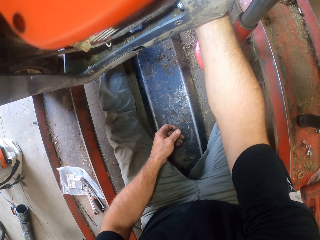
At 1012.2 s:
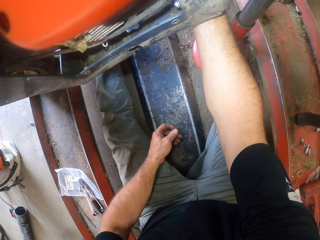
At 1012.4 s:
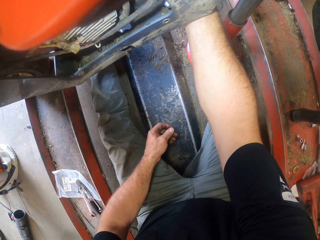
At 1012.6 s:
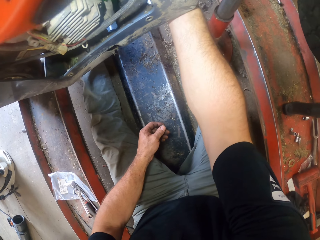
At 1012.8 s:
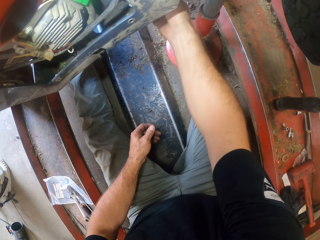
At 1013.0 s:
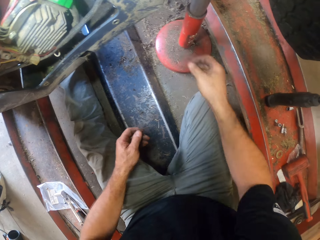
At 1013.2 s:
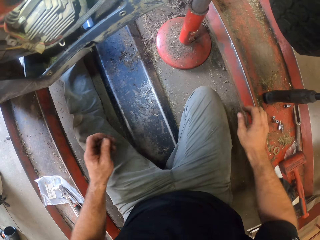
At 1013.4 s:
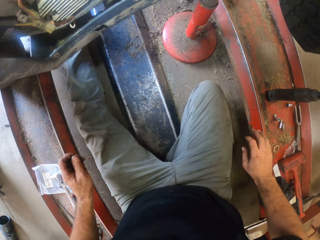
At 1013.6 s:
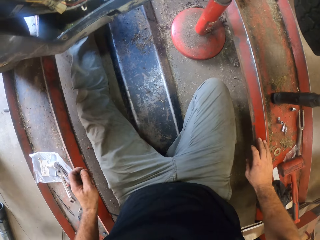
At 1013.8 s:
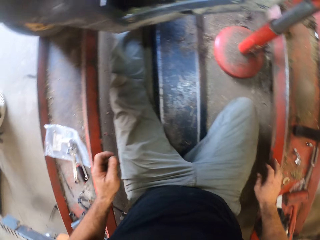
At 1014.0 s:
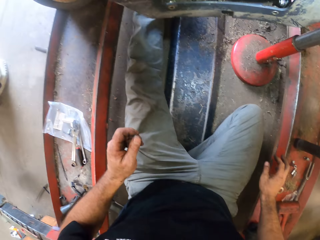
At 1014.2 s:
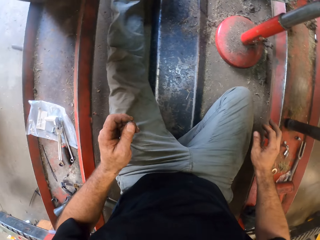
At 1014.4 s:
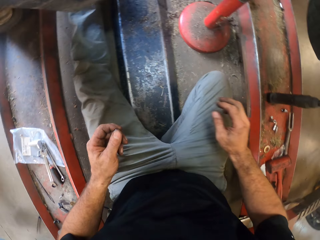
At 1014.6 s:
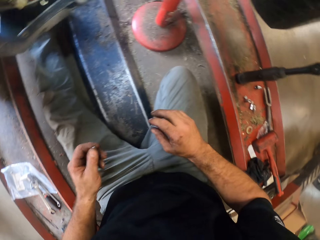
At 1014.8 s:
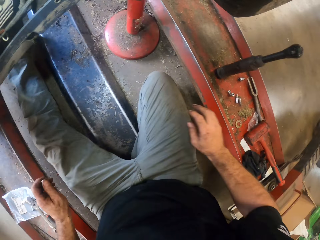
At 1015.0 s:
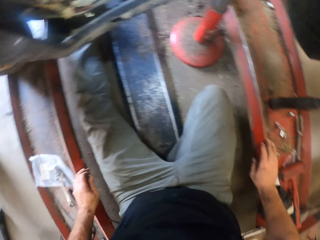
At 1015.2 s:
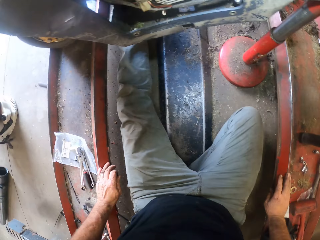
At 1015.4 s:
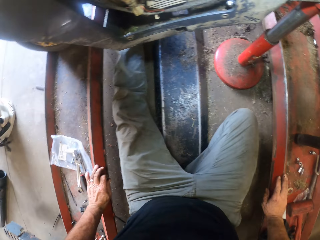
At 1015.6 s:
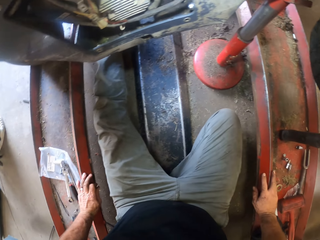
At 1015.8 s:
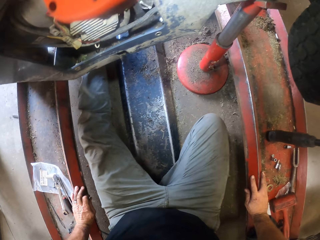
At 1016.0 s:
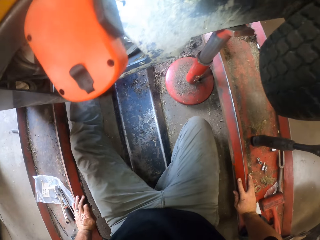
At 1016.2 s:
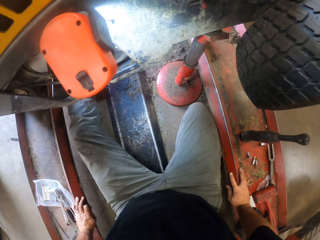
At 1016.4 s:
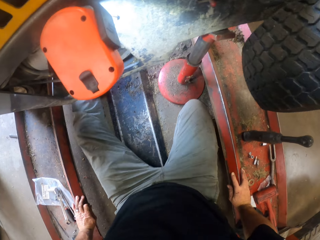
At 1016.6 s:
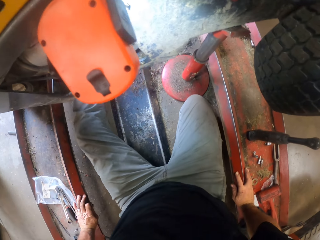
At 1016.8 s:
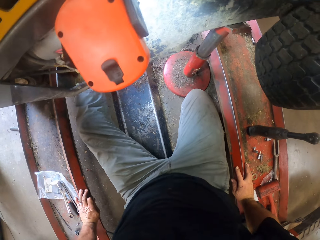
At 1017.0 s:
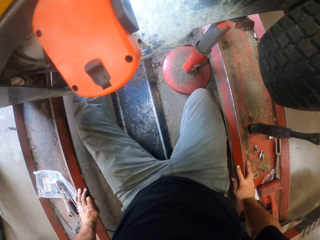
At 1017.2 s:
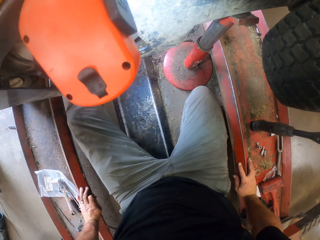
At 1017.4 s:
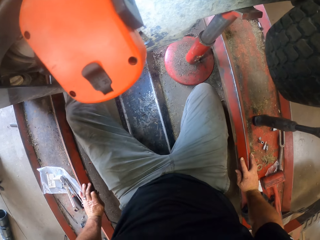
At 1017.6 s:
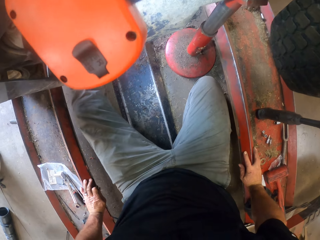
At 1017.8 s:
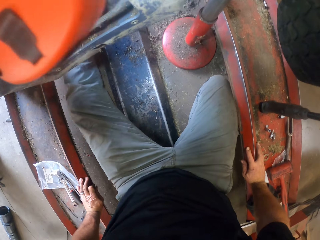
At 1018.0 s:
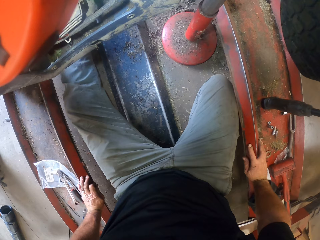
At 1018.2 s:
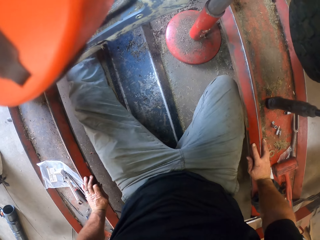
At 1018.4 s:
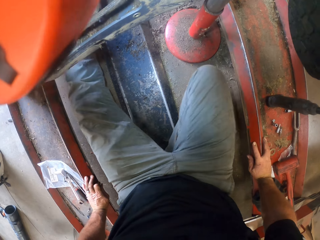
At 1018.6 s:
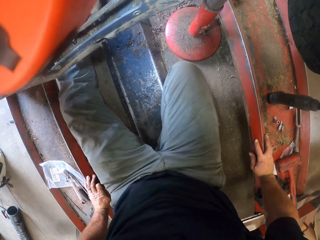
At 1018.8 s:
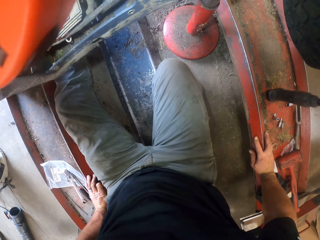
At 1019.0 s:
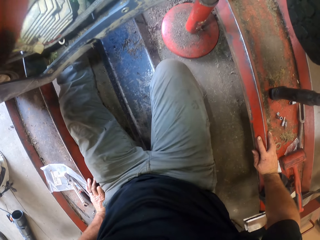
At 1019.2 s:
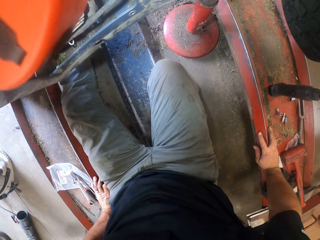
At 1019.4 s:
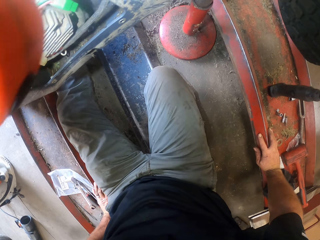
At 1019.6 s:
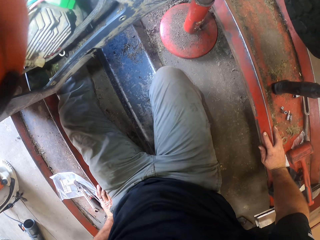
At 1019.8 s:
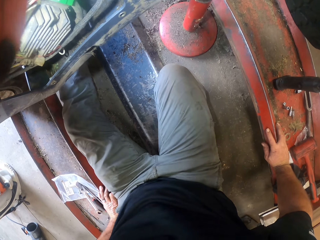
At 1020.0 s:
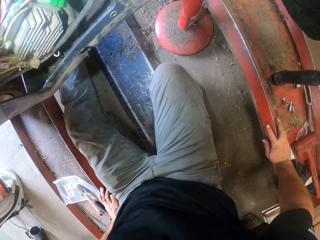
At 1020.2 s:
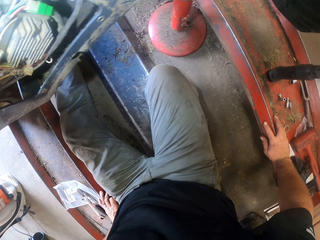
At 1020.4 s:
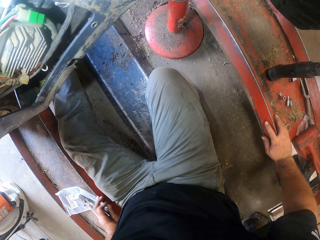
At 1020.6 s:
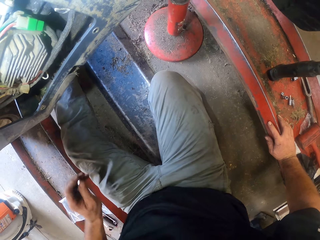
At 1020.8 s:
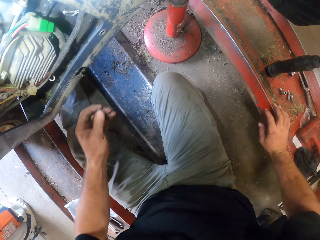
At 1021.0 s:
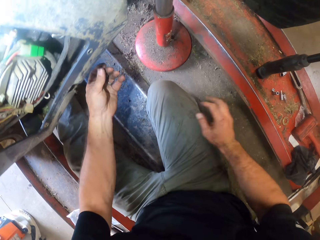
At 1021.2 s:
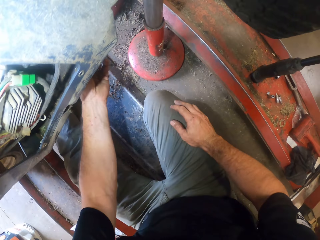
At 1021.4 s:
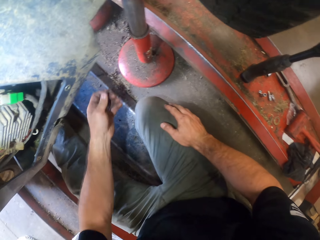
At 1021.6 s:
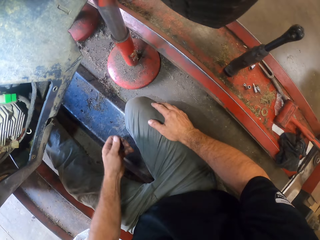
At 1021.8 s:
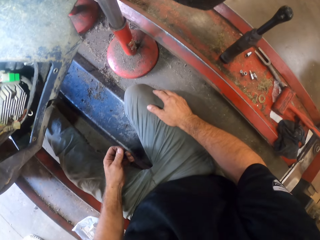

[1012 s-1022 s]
The camera wearer adjusts the foot.

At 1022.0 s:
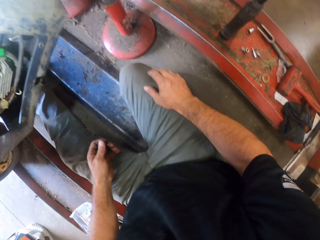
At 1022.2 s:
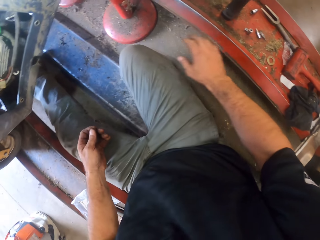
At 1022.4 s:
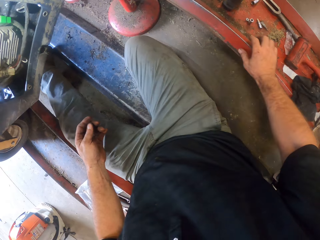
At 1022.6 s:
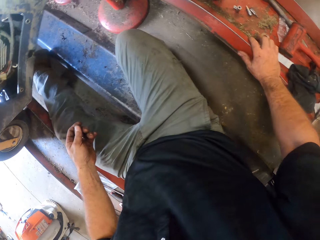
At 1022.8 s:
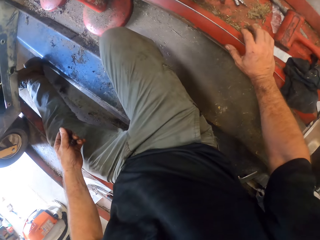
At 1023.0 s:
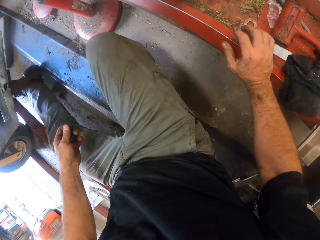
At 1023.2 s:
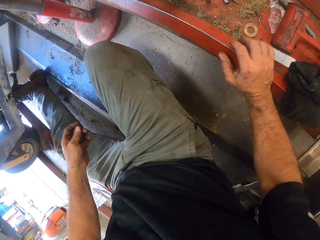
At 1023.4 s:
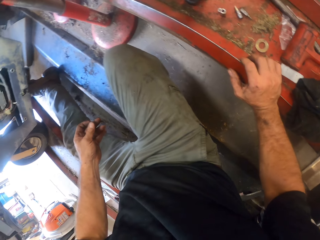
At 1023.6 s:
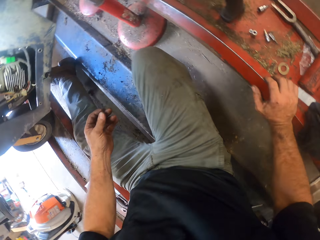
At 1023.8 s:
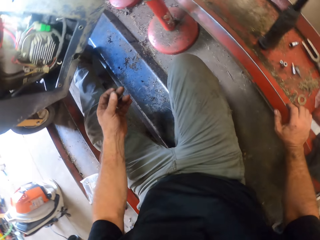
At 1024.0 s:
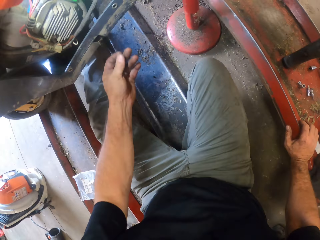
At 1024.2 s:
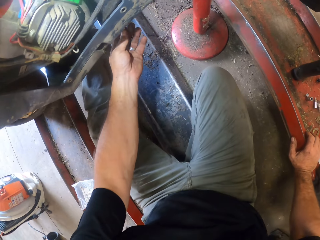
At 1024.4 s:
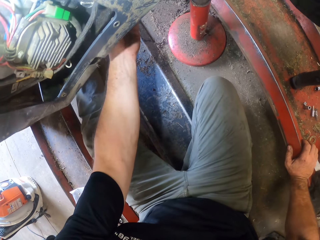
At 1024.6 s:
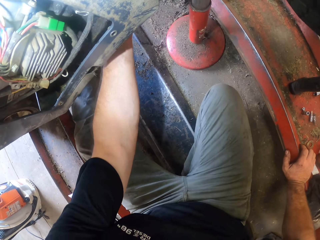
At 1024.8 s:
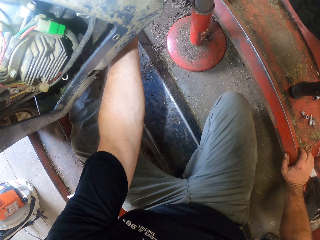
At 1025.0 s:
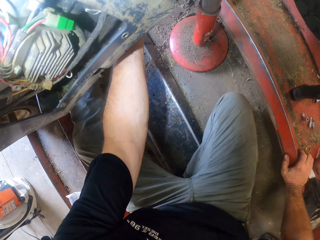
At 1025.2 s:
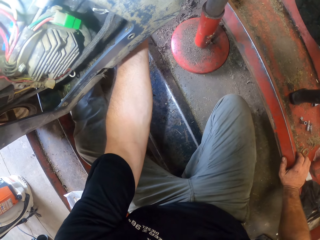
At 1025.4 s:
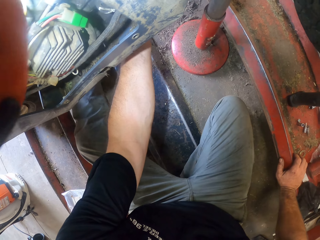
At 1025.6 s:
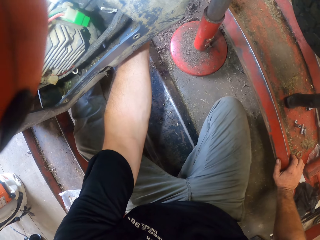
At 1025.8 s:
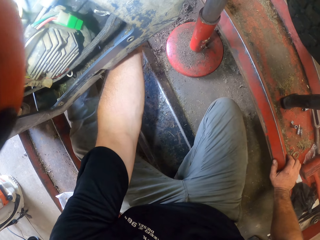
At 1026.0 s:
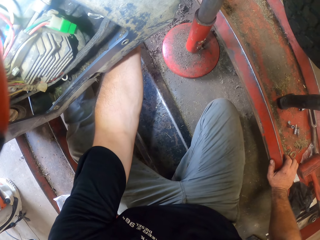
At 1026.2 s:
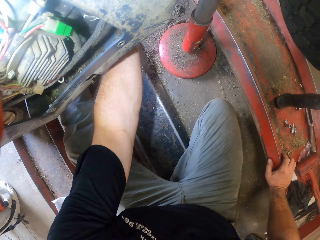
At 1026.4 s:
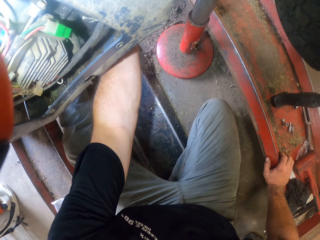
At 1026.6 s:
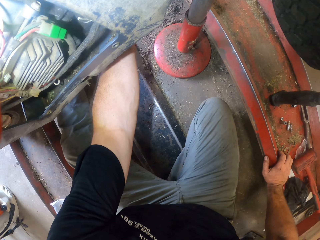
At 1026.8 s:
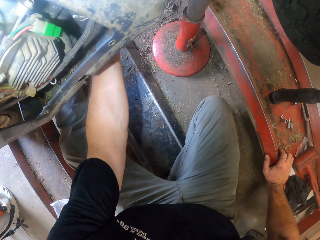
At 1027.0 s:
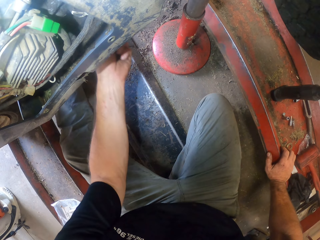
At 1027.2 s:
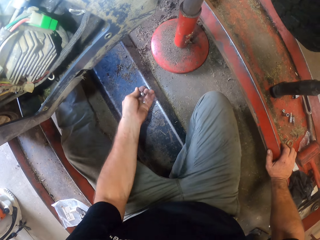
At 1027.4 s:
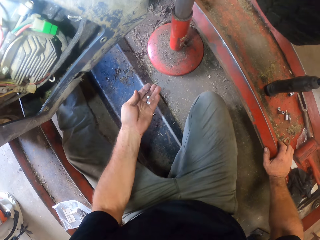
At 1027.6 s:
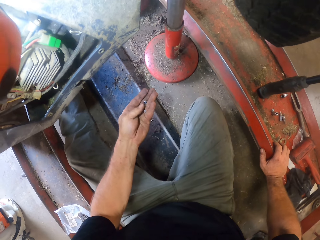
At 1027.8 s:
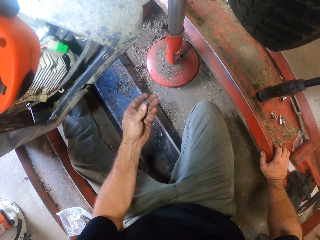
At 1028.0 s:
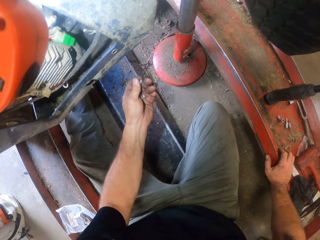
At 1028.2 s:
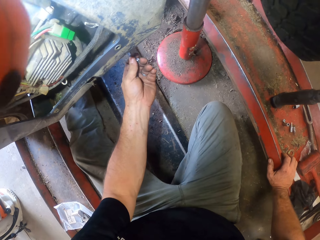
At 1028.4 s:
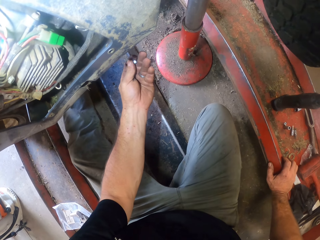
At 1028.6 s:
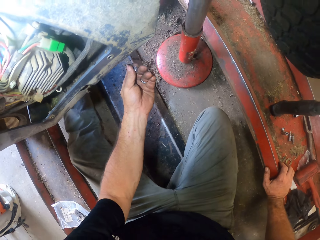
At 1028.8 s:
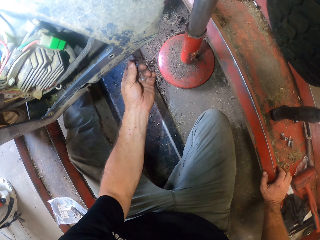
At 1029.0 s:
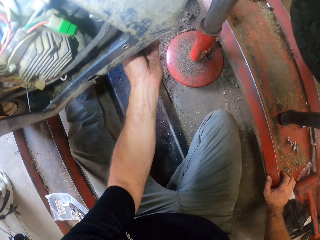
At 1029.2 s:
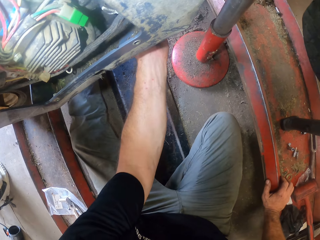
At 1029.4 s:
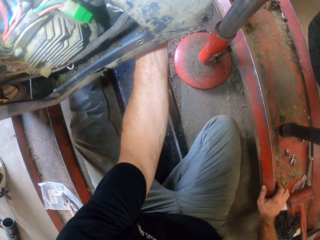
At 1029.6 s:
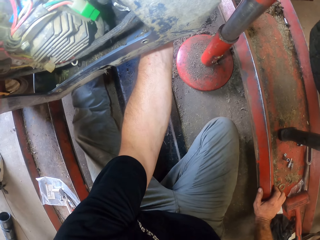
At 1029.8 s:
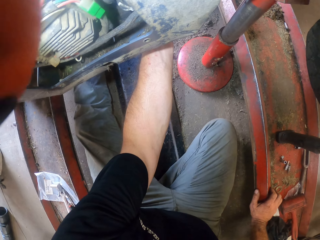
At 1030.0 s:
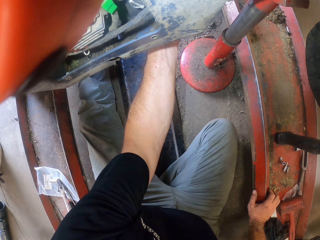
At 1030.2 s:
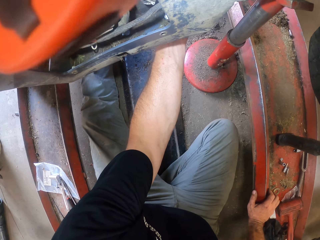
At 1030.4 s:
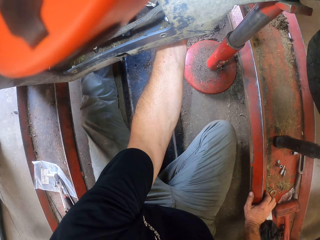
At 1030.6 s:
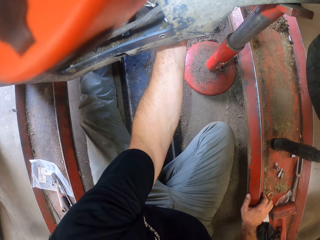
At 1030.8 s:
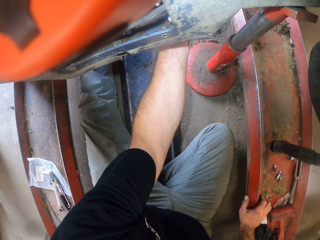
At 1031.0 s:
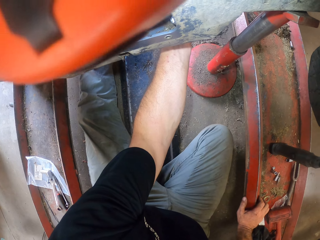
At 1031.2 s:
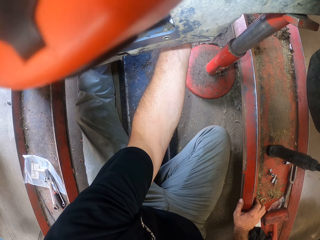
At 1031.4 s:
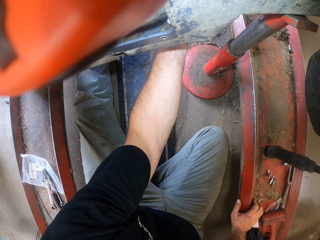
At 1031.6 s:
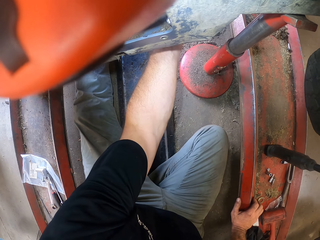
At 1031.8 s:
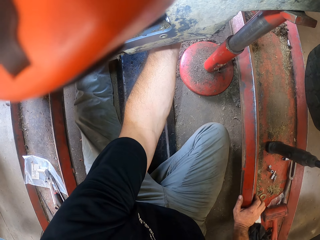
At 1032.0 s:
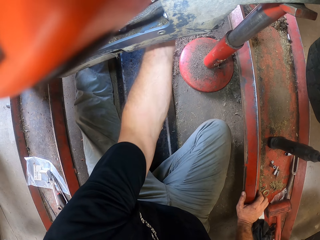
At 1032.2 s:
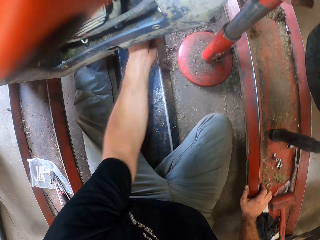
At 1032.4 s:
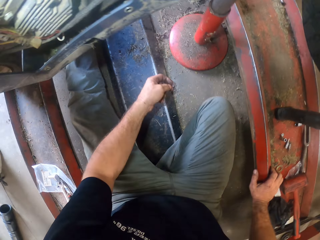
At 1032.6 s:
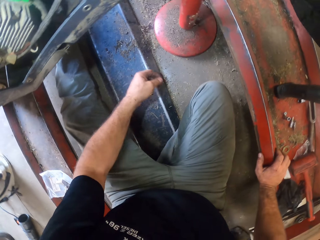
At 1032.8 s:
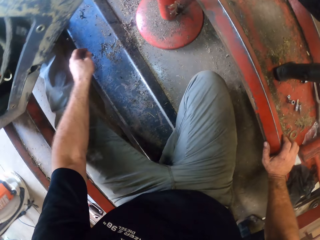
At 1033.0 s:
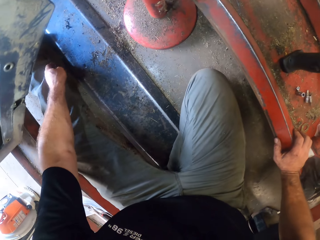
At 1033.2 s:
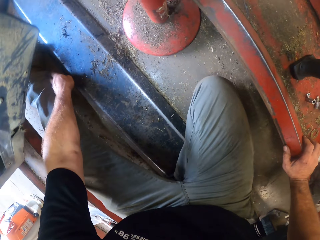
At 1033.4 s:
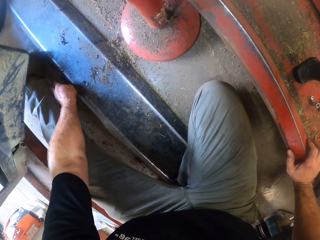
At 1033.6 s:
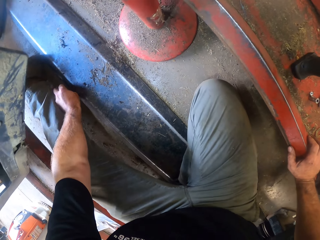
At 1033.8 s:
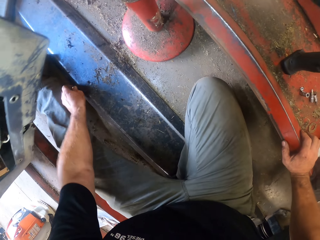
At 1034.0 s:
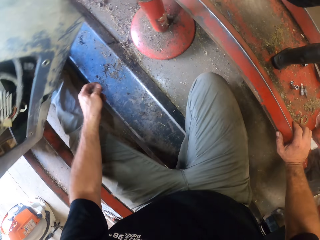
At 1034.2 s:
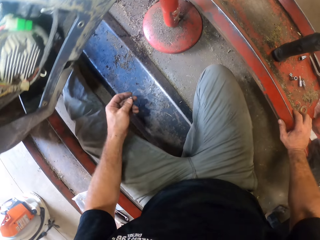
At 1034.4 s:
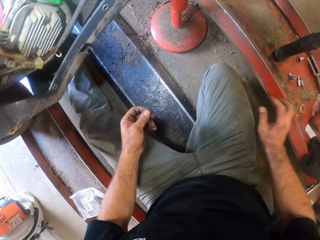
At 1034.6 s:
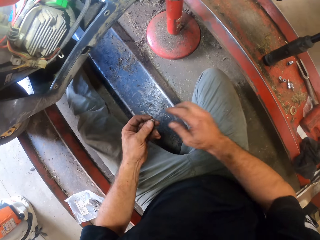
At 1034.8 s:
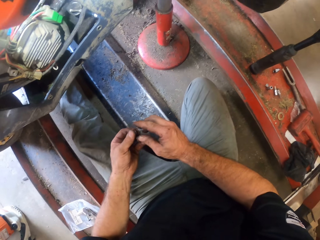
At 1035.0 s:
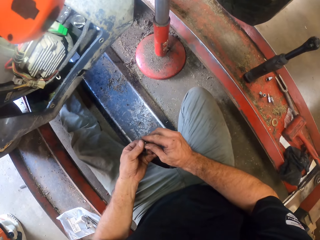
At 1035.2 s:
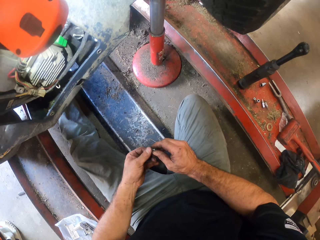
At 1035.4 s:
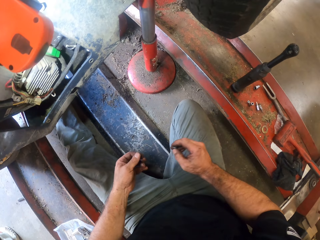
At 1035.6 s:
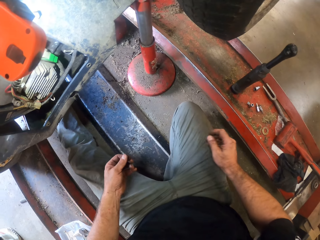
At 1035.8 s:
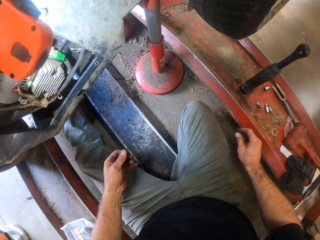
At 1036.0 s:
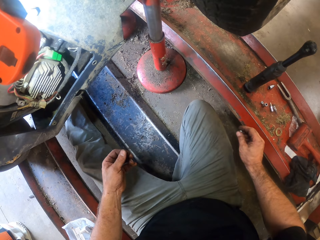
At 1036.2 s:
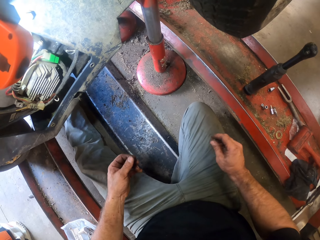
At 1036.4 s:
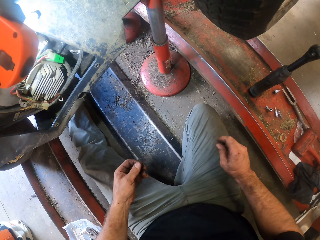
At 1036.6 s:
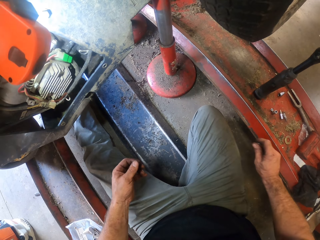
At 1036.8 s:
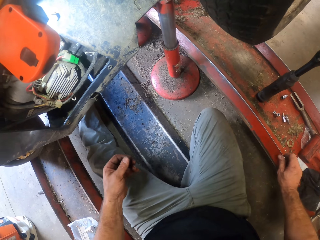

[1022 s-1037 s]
The camera wearer adjusts the screw to the lawn mower with his left hand. He fixes the lawn mower blade. He screws the nut to the lawn mower with his left hand. He picks a bolt with his left hand. He picks the lawn mower blade. He passes the bolt to his right hand.
